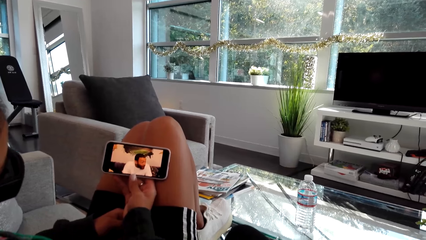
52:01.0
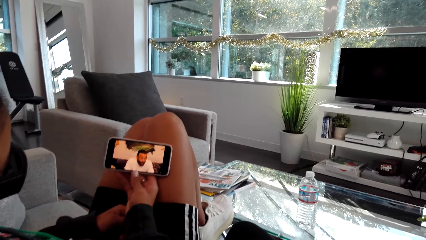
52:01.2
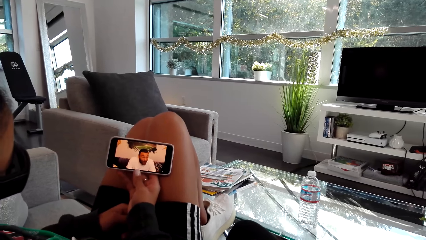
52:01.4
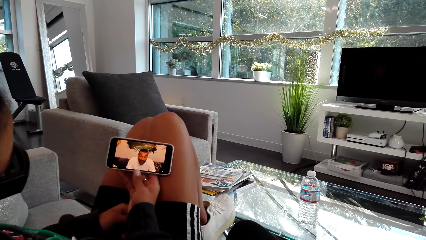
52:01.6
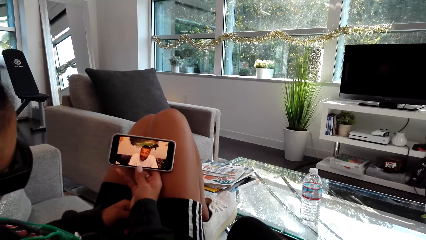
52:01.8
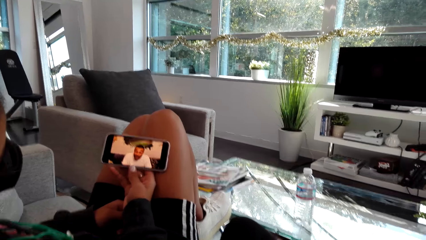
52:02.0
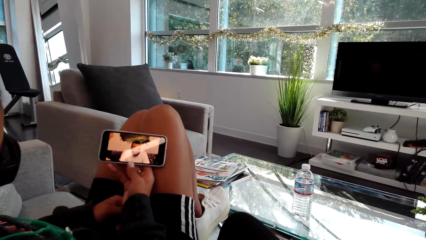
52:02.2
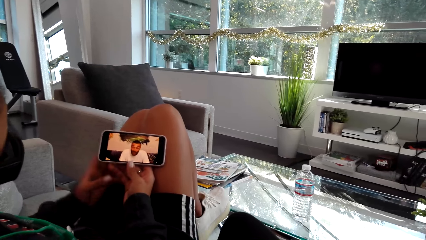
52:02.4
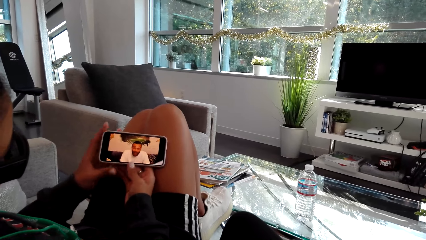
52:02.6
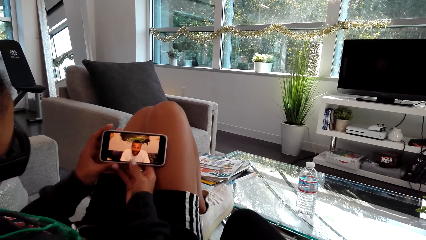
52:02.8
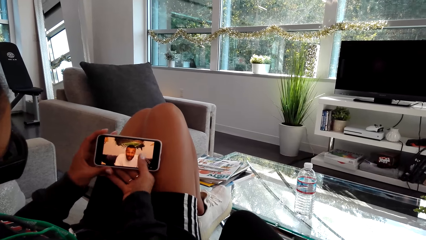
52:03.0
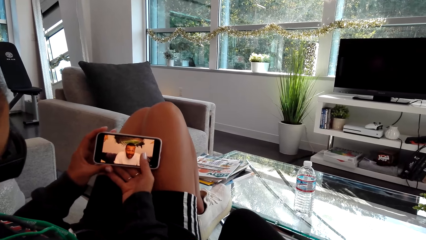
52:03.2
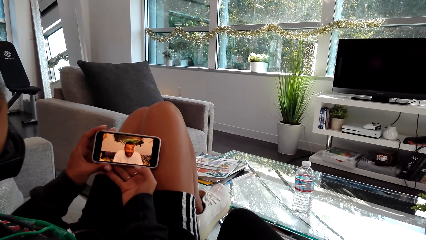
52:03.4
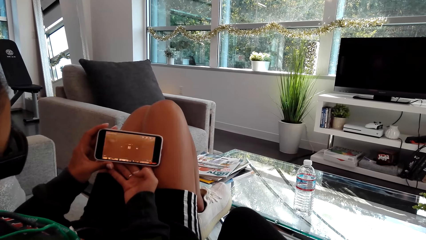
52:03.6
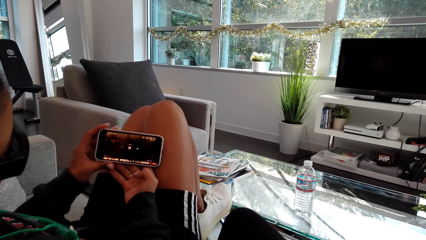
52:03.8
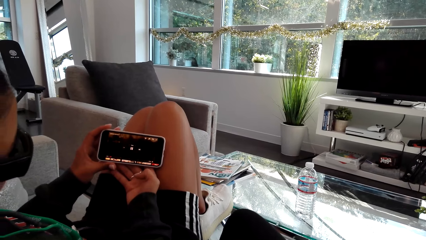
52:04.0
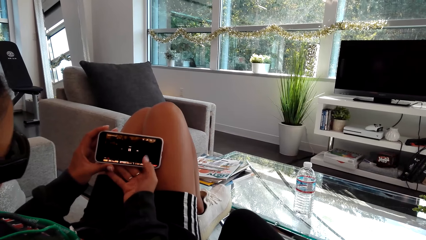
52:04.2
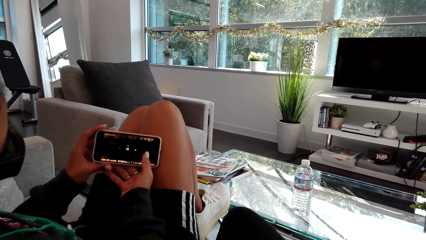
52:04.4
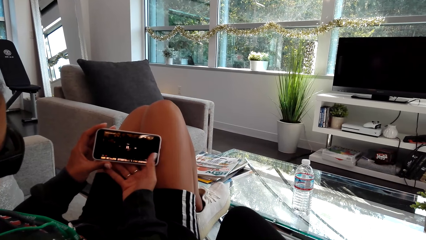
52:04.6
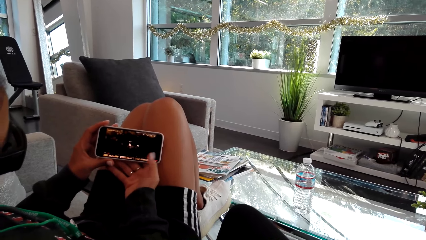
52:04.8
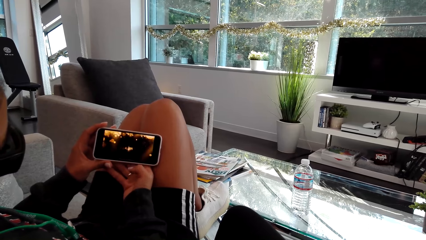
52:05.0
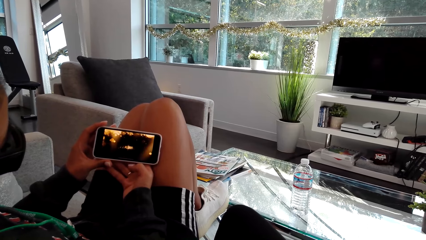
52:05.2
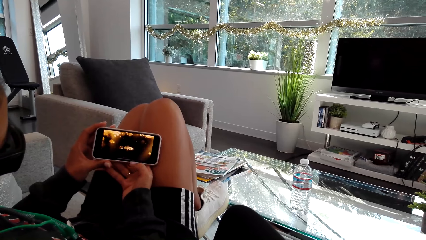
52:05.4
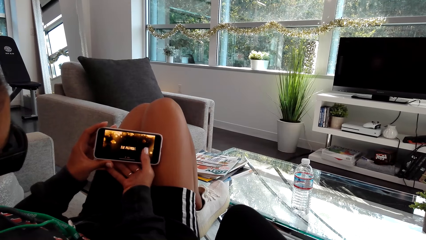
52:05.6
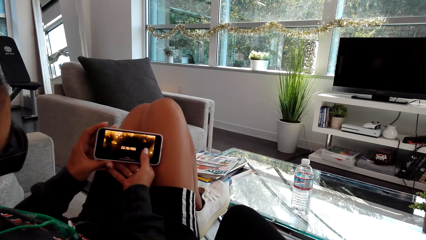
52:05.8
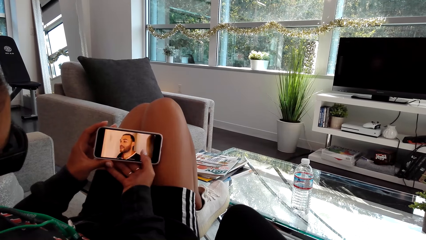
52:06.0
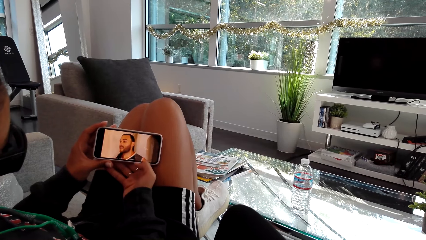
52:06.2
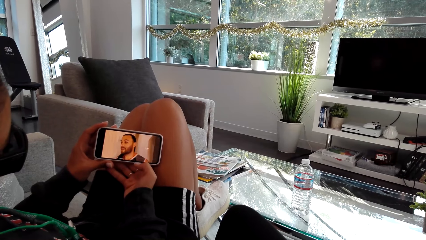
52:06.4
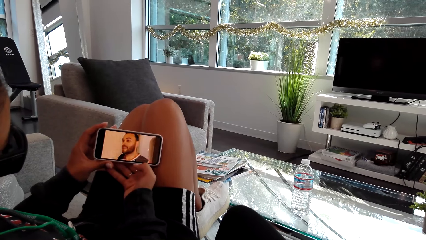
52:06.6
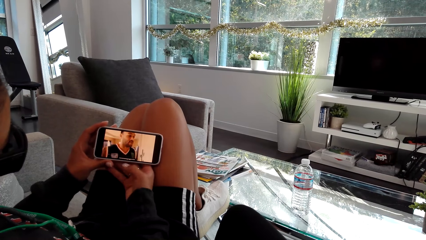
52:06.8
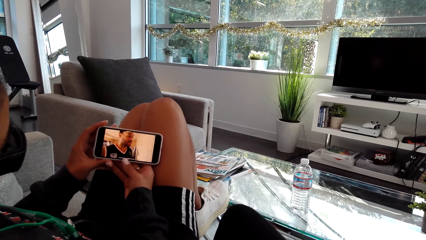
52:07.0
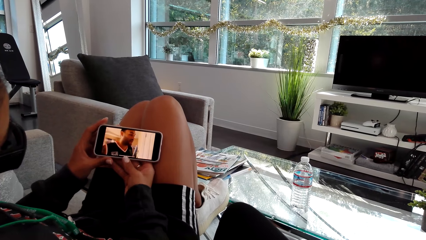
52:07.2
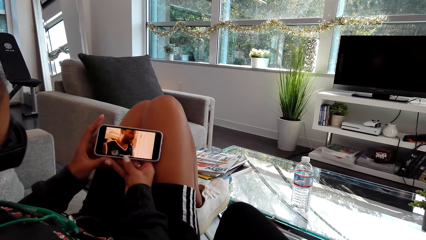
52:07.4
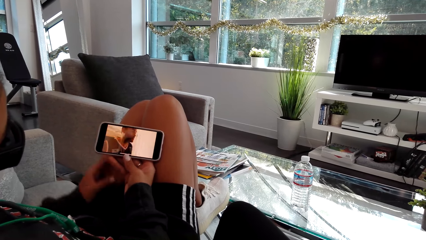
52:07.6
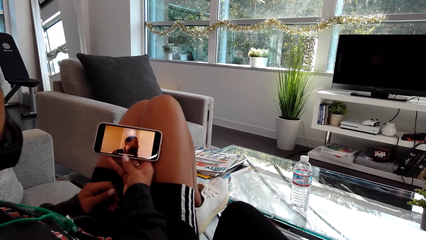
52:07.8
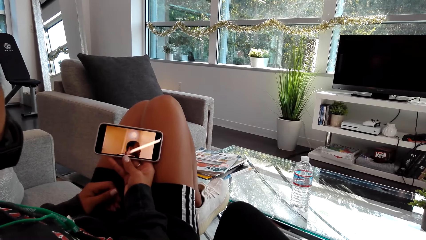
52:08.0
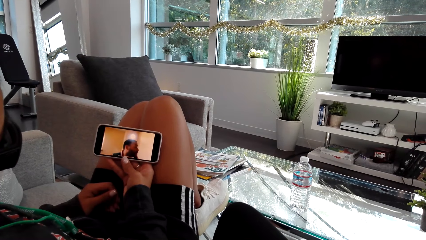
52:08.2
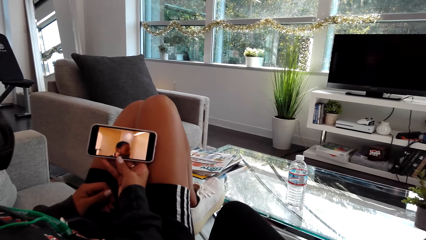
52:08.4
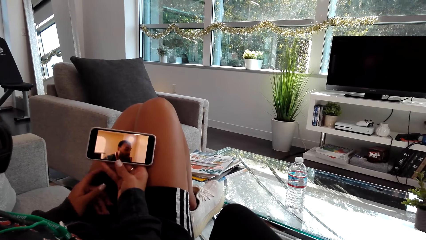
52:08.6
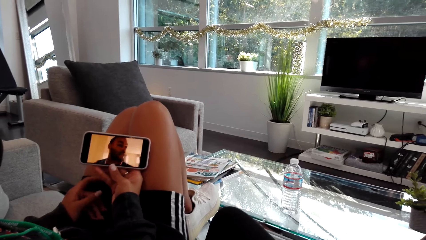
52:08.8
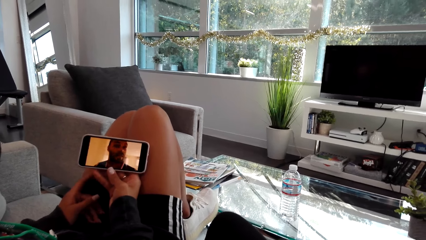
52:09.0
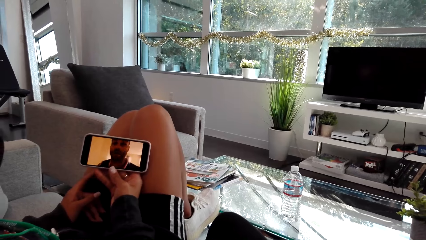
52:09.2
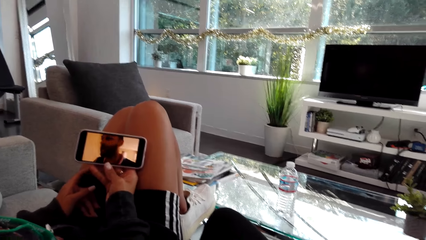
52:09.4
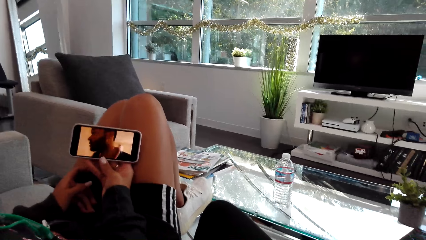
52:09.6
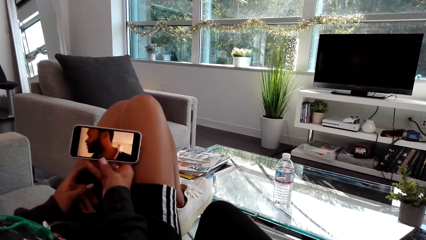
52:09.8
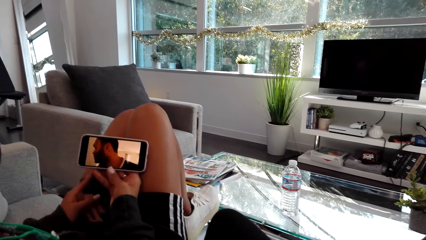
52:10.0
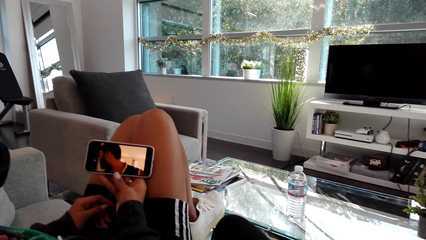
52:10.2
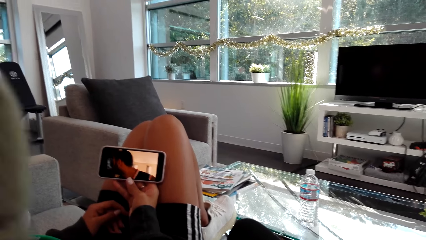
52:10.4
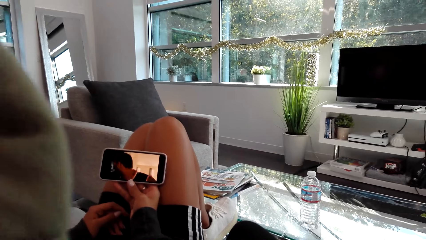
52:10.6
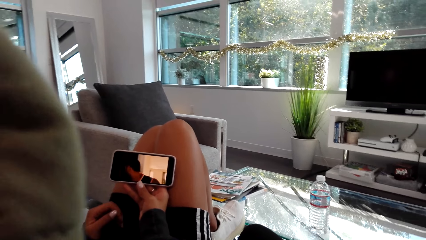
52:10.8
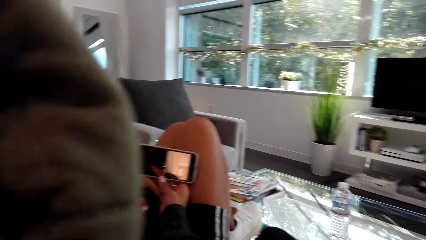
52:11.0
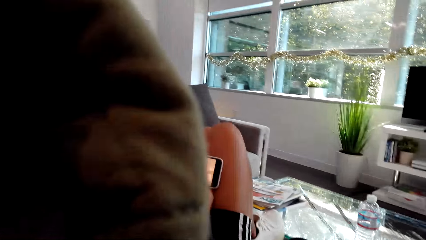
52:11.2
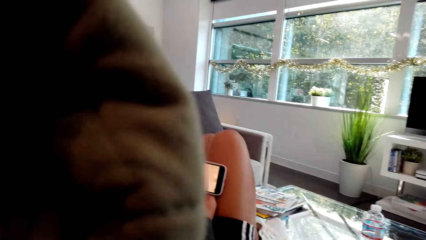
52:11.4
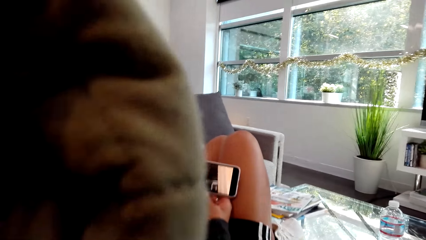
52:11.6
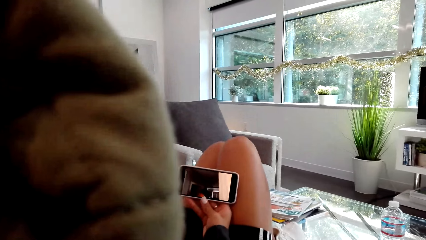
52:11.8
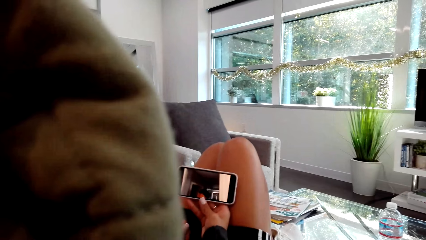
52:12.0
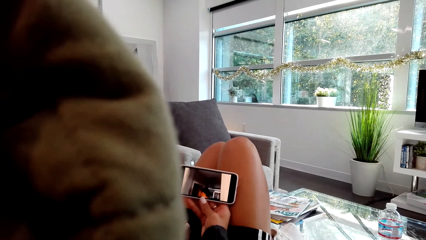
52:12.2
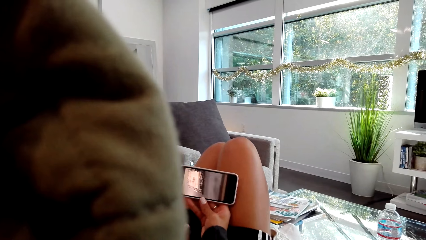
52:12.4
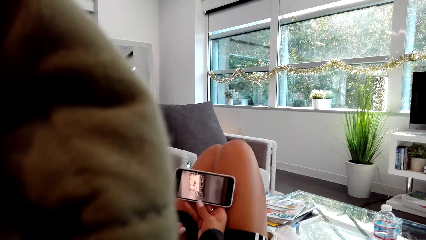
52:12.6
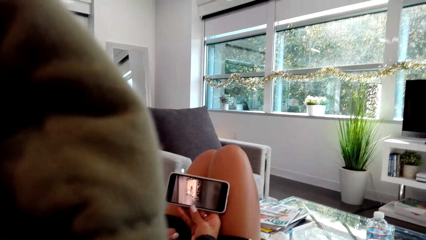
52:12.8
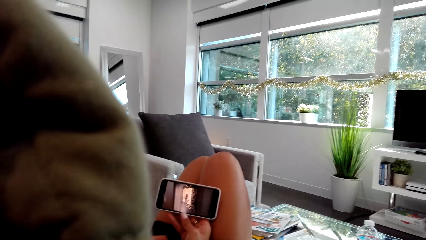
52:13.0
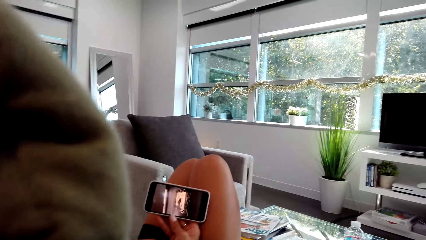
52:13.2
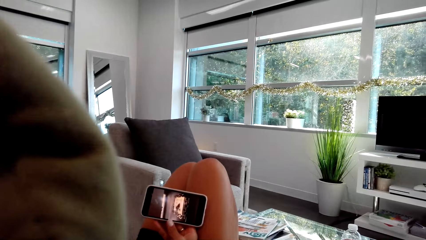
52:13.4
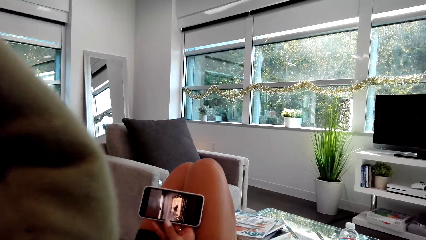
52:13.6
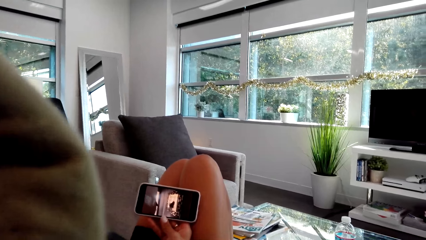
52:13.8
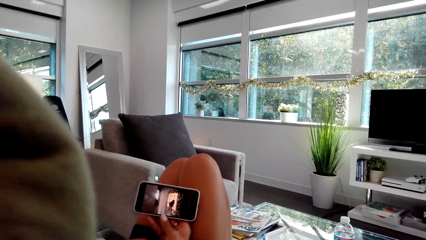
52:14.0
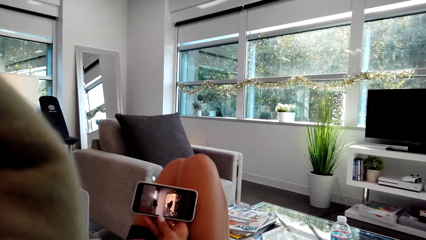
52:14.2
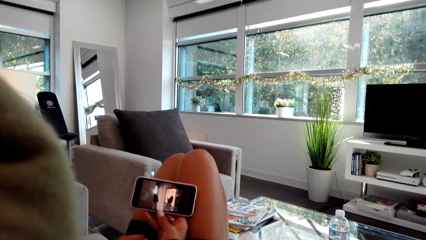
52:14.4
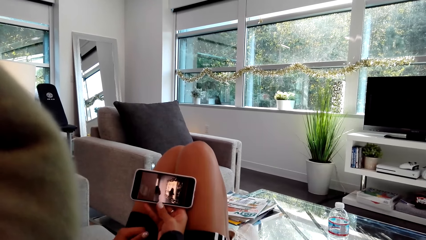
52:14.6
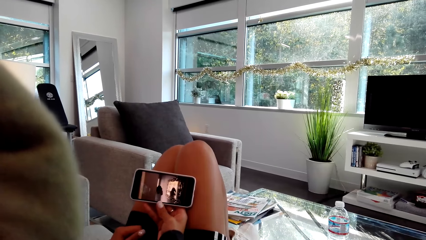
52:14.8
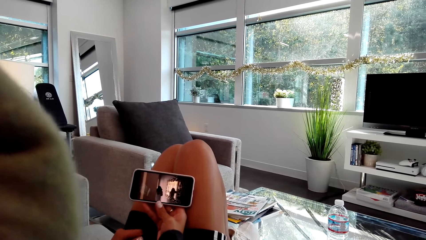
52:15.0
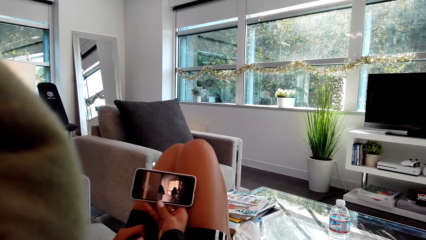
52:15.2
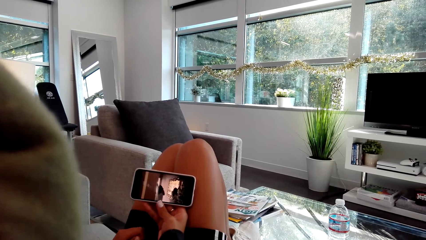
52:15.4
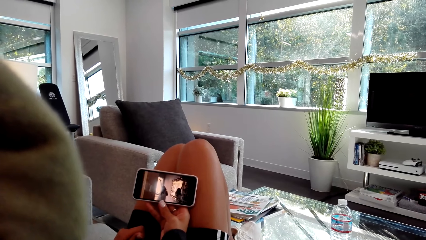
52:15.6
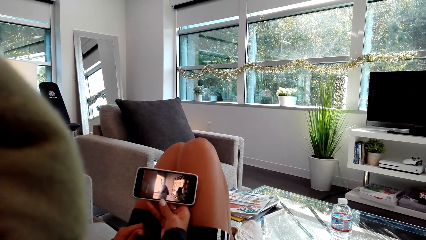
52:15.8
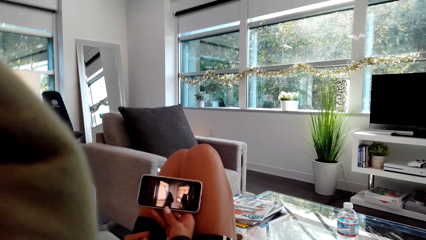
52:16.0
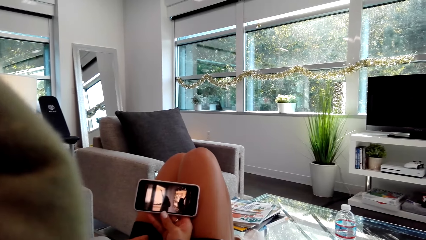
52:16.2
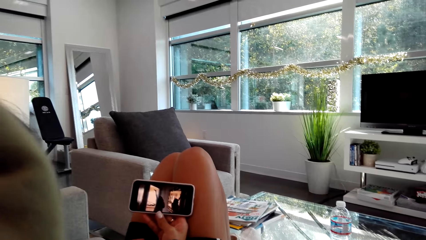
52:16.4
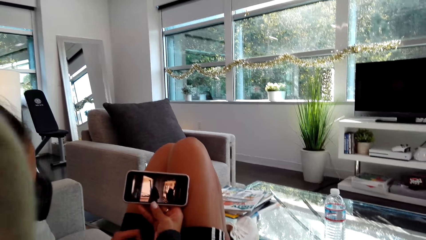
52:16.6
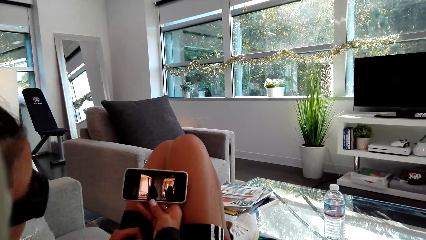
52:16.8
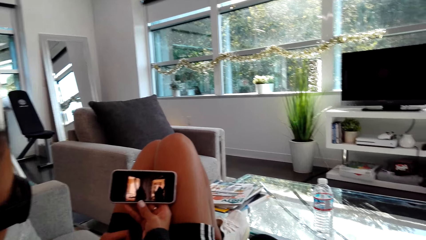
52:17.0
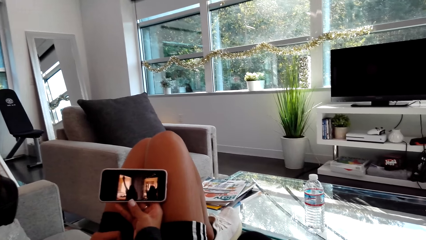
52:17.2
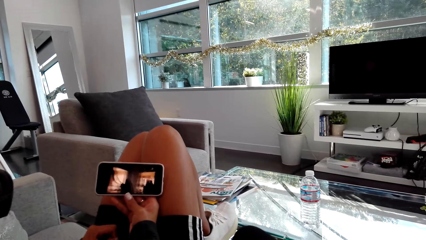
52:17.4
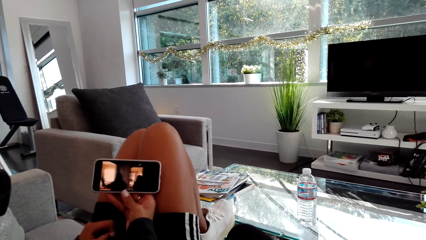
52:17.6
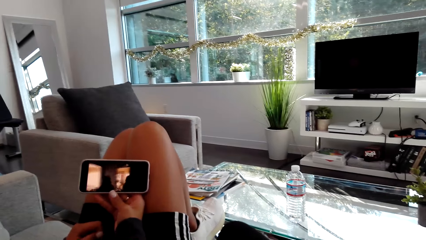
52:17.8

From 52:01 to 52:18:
A person presses the phone. The person watches from the phone with the camera wearer. The camera wearer moves the left hand. They look at the phone.
